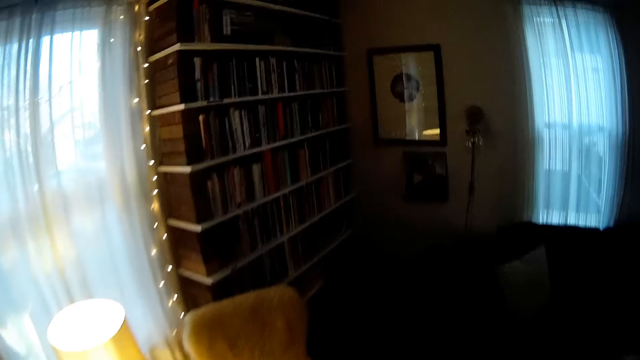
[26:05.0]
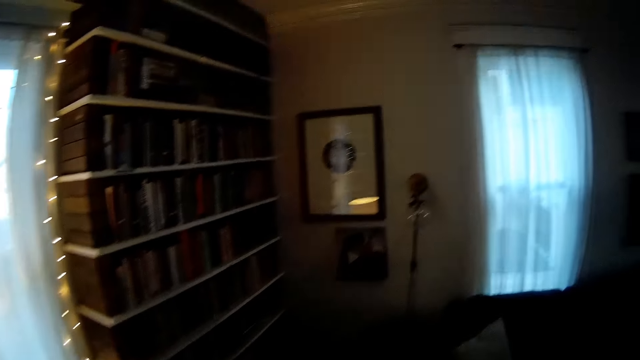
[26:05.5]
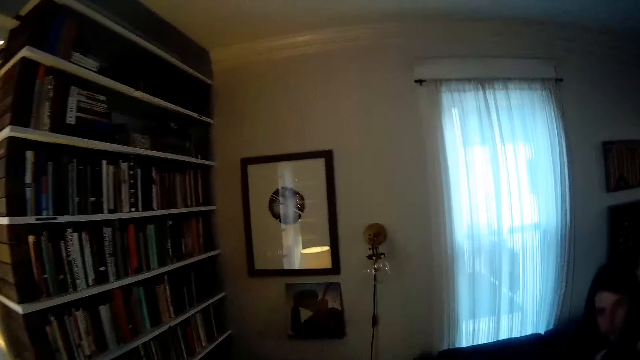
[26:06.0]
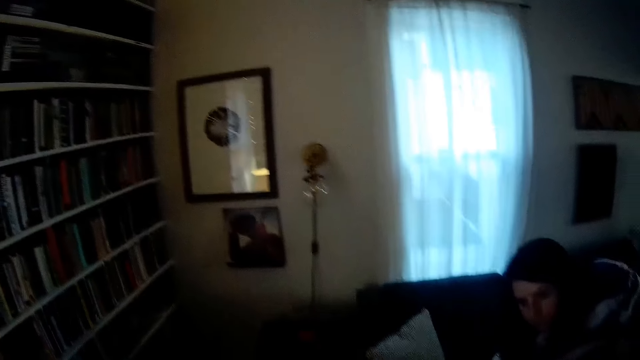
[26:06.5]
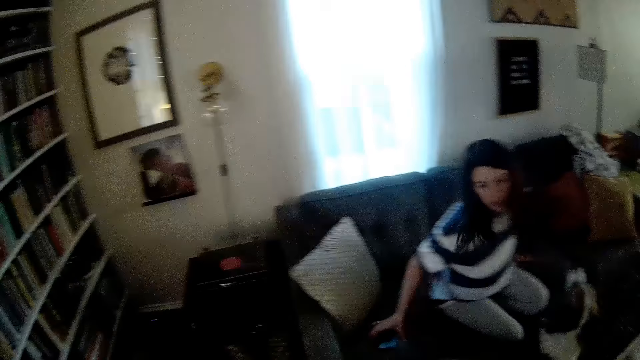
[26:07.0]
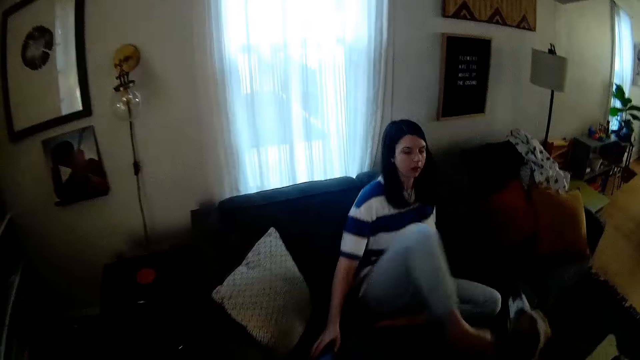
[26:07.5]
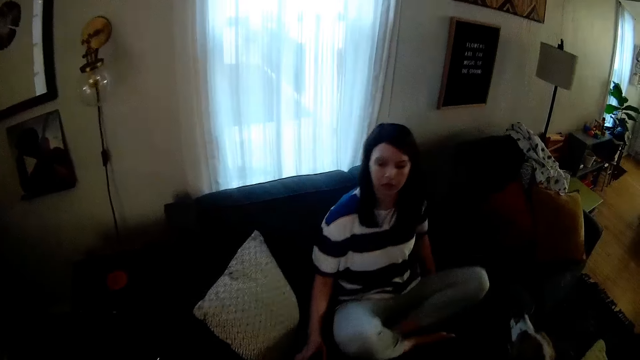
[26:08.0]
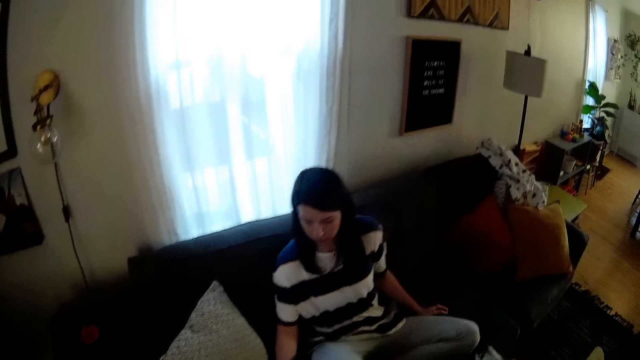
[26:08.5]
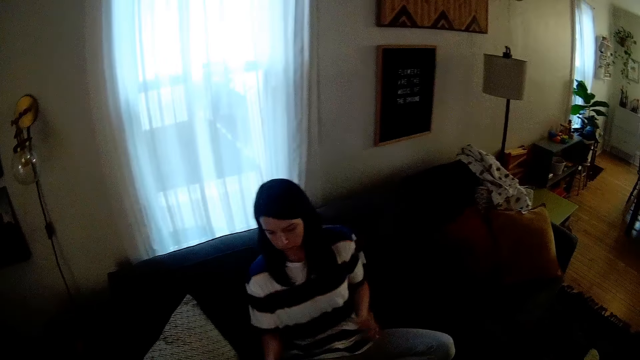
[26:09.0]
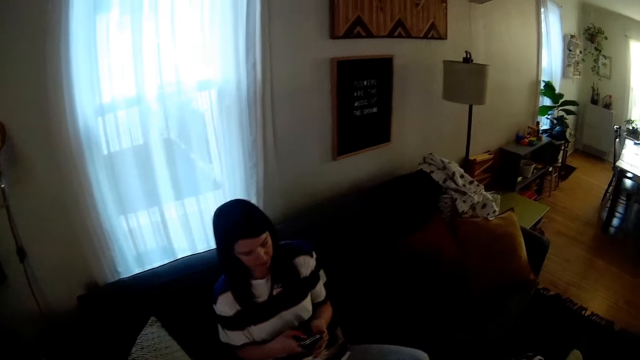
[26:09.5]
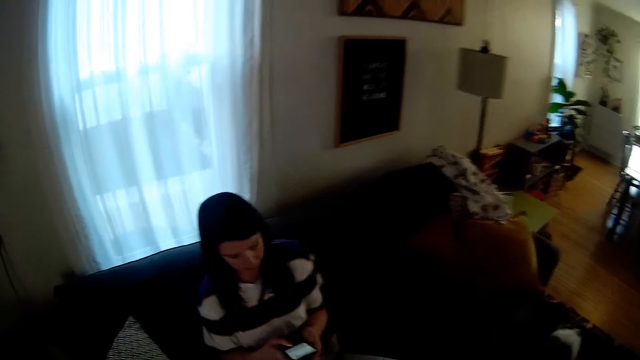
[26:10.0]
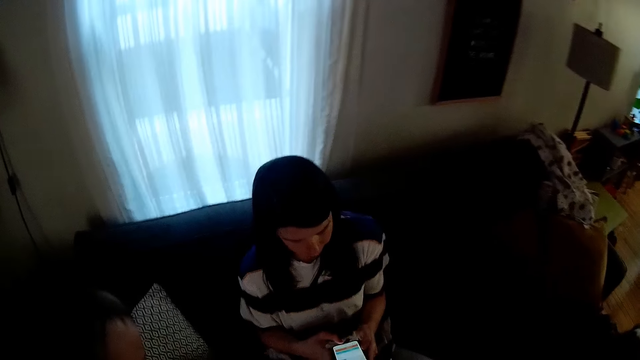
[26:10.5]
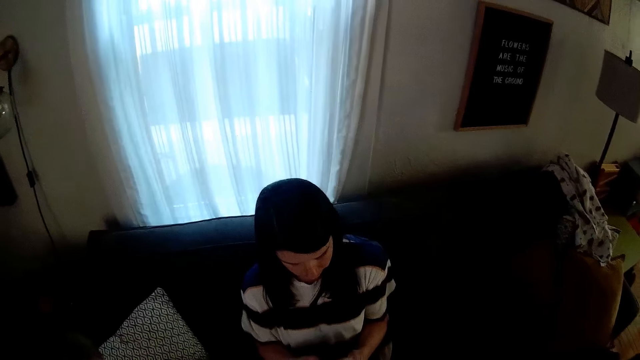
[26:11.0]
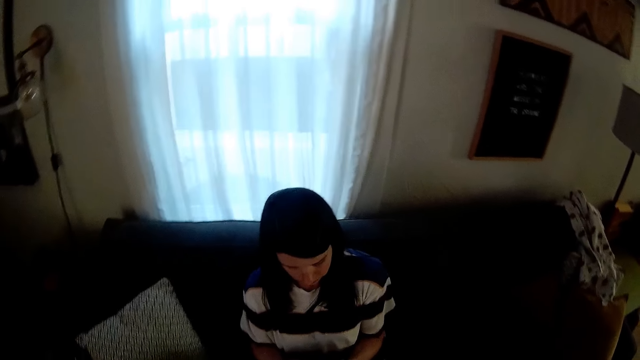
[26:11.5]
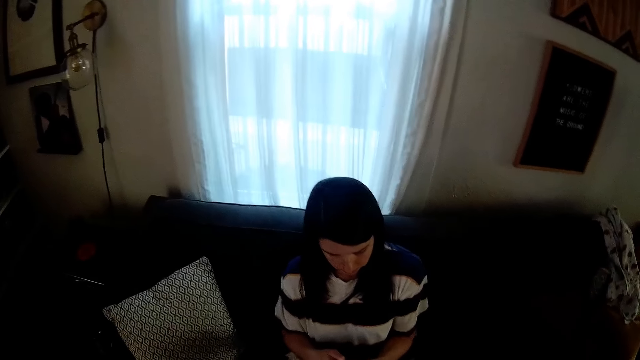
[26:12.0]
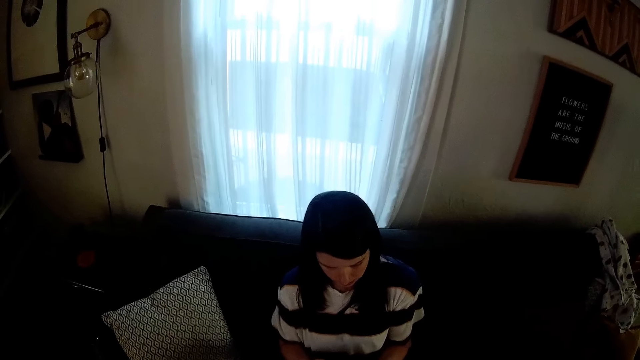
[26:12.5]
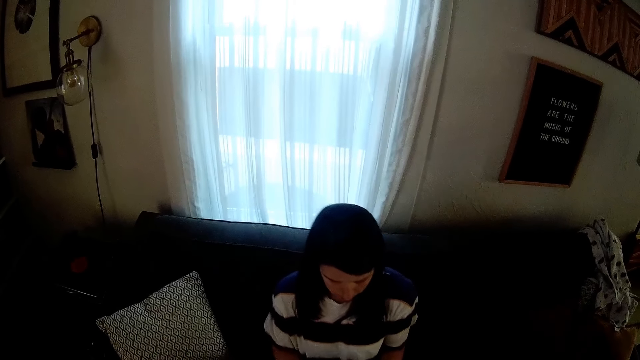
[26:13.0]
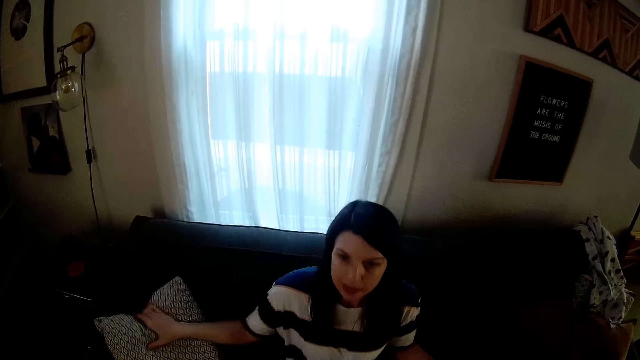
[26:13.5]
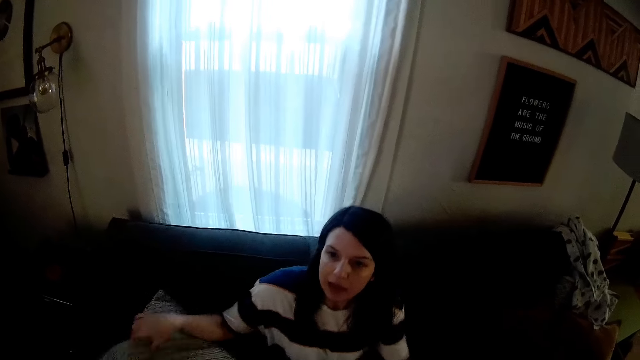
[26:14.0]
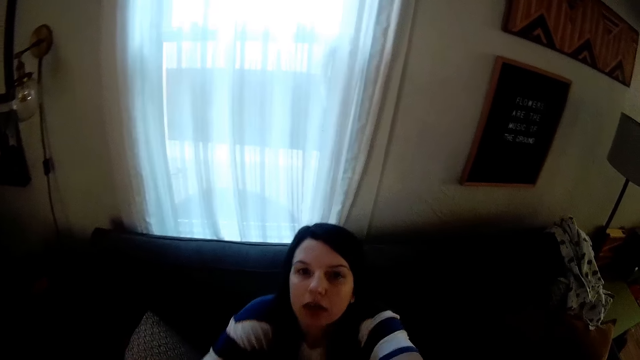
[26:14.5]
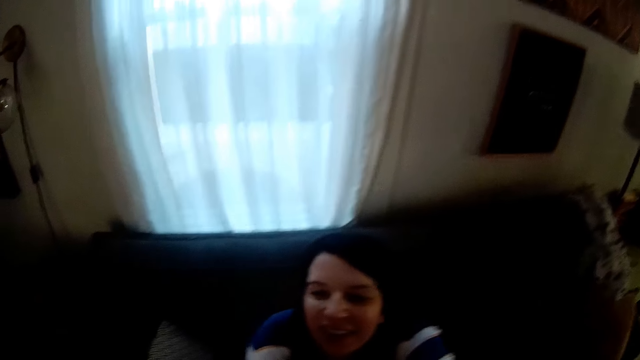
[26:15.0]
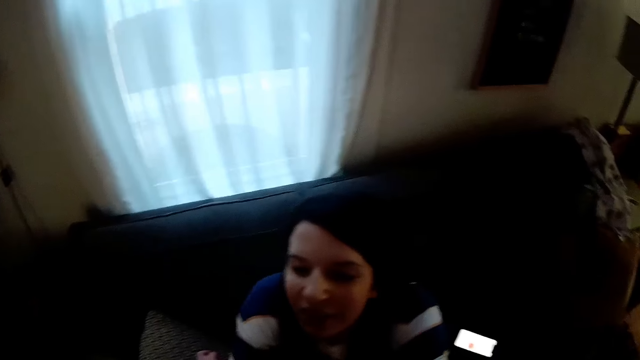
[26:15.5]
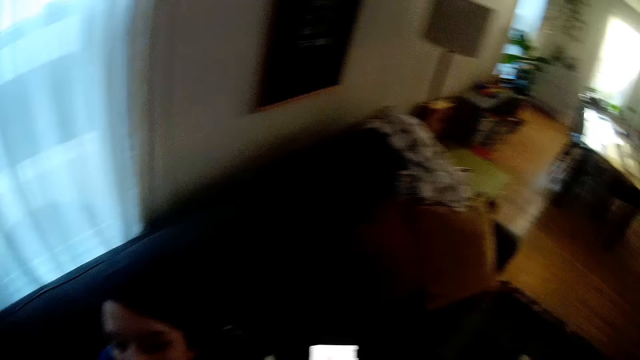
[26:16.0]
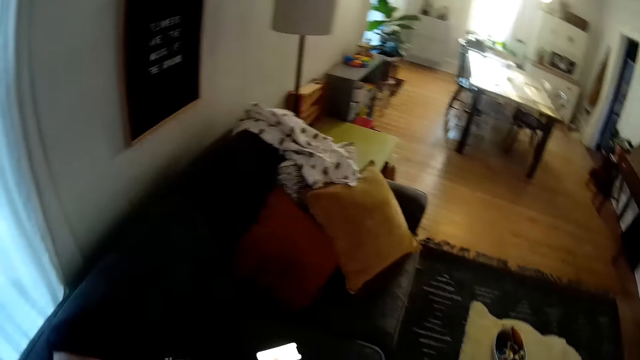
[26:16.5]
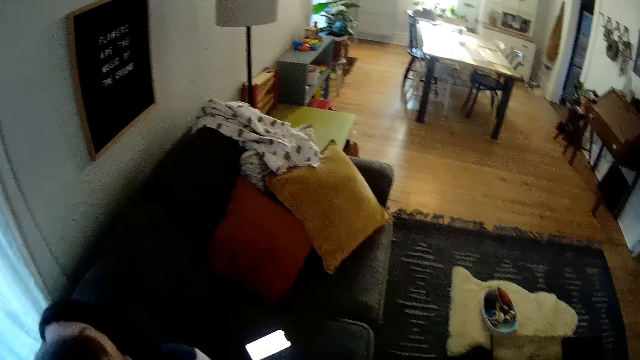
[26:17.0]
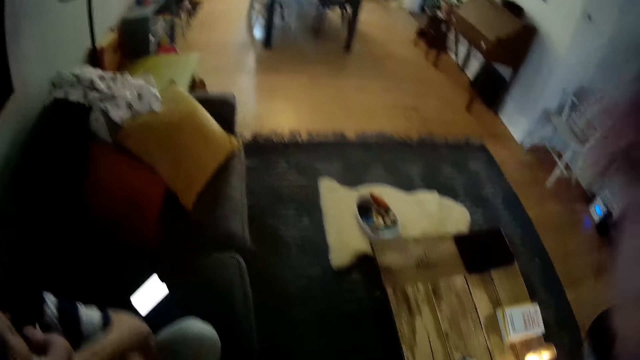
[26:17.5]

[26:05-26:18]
The camera wearer walks towards the woman. The woman sits on a couch in the living room, picks up a phone from the couch with her right hand, and operates the phone with both hands. The camera wearer looks at the woman. The woman adjusts a couch pillow on the couch with her right hand. The camera wearer hands the baby over to the woman. They turn around.
